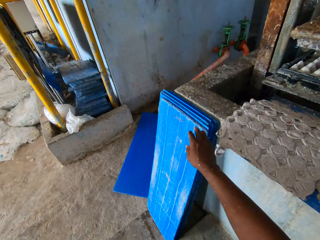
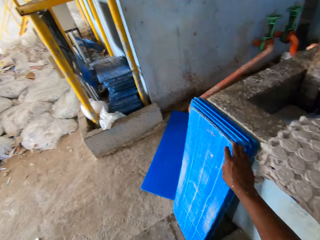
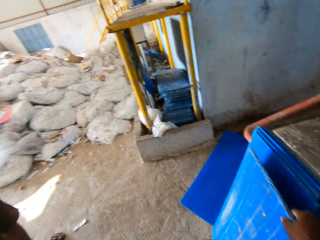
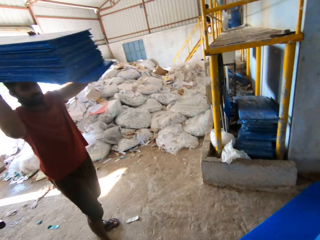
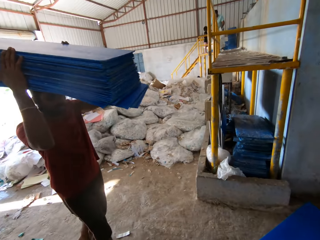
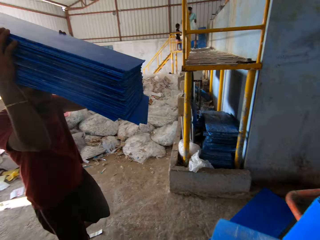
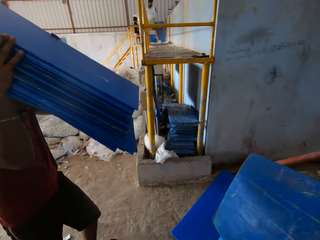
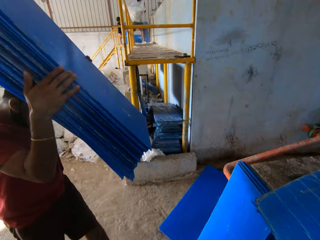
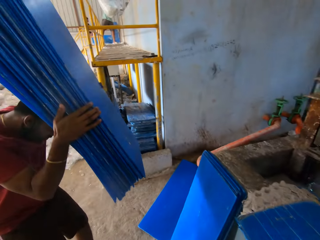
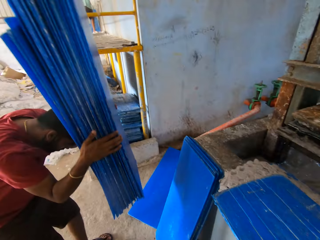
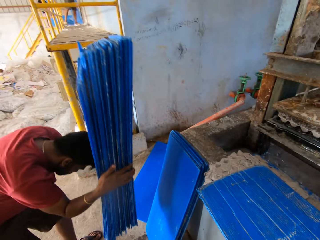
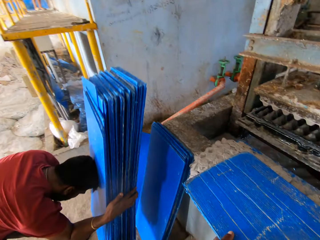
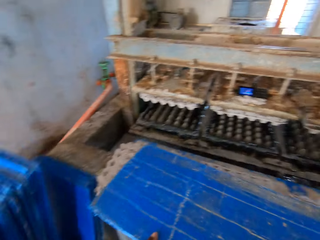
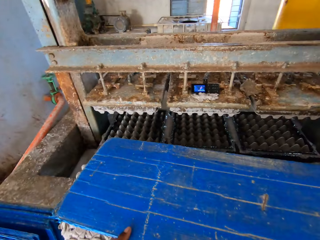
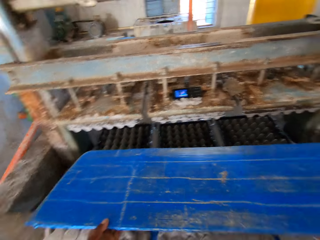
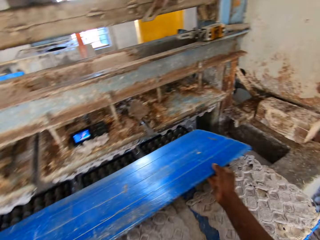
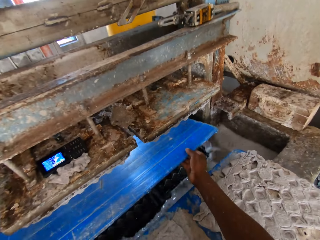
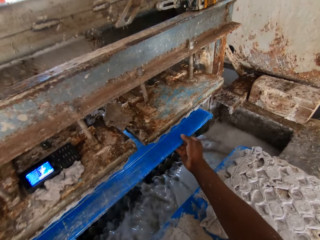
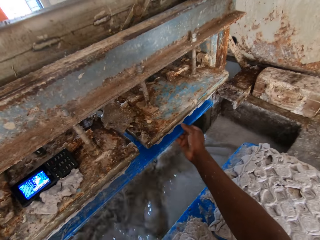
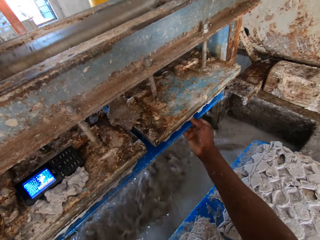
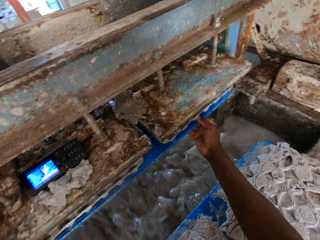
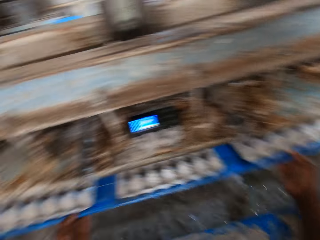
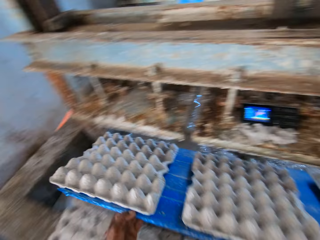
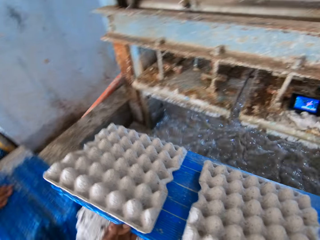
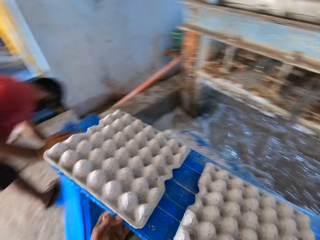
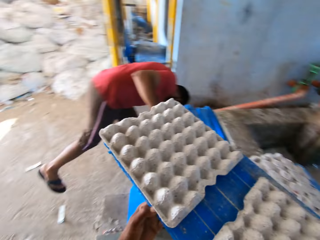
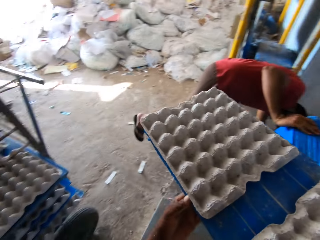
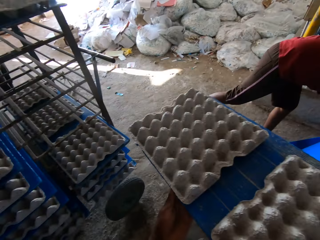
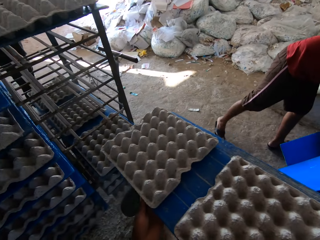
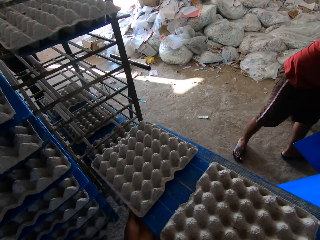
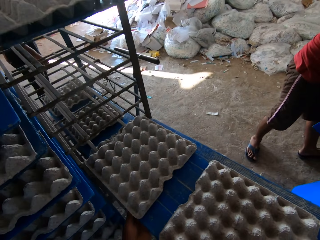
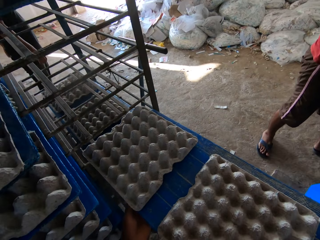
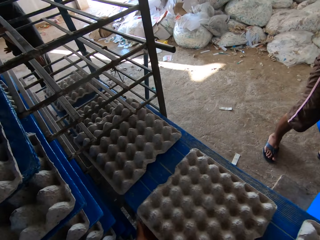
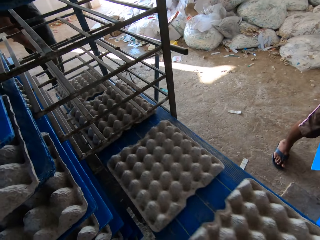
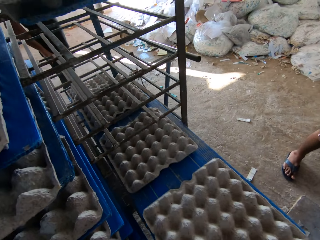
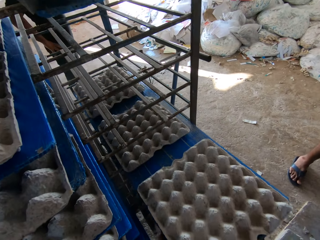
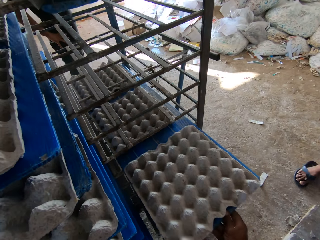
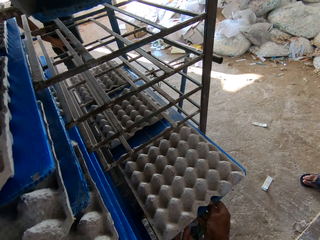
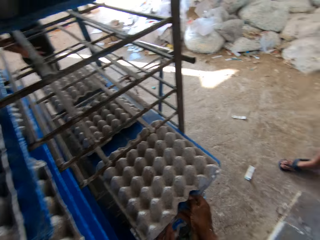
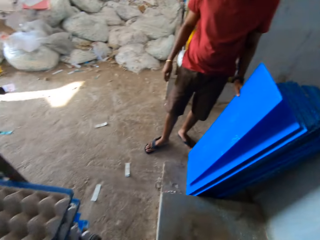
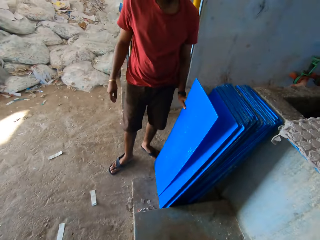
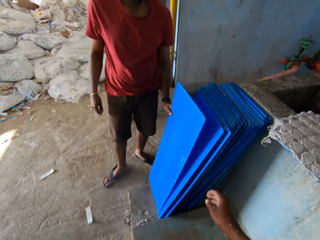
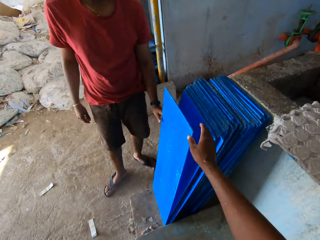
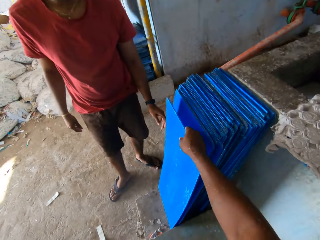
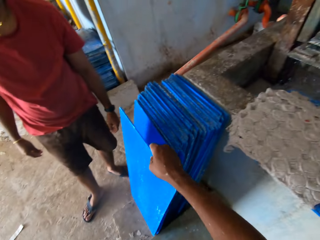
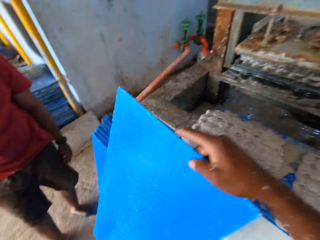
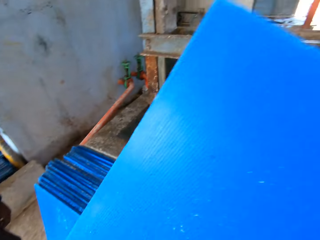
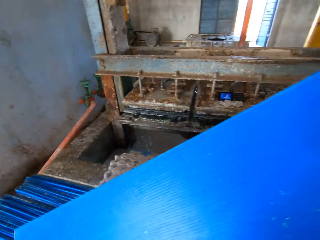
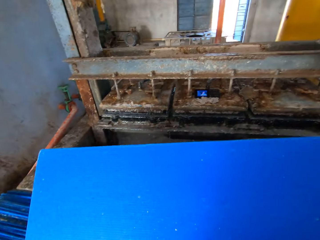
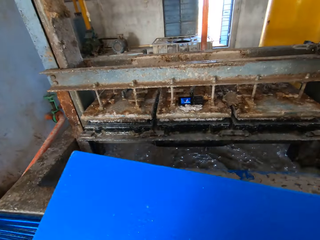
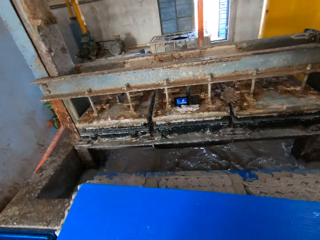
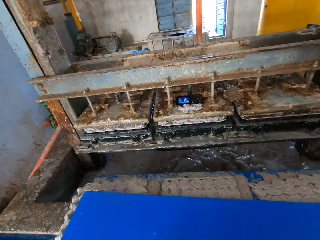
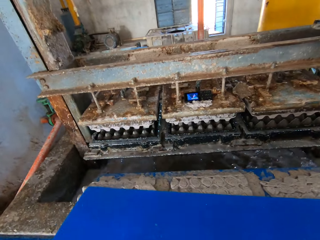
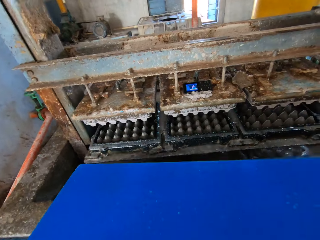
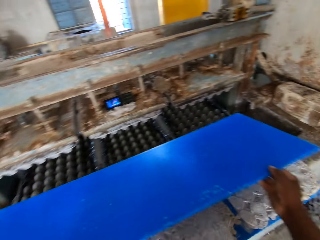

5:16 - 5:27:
The camera wearer picks a tray from the floor with his right hand. A man walks with a stack of trays on his head. The man places the trays on the floor with his hands. The camera wearer places the tray into the egg tray making machine with both hands. He takes the tray from the egg tray making machine with both hands. He places the tray on a rack with both hands. He picks a tray from the floor with his right hand.

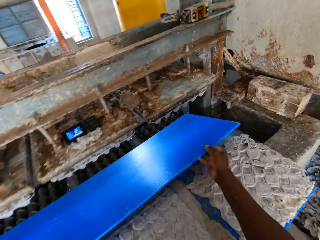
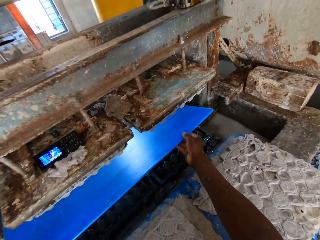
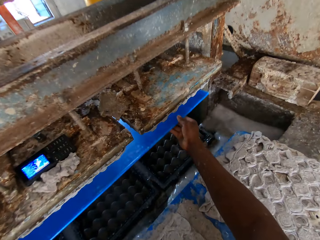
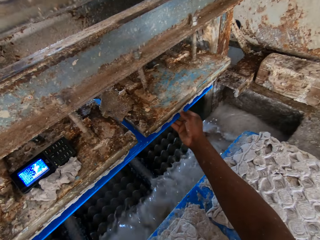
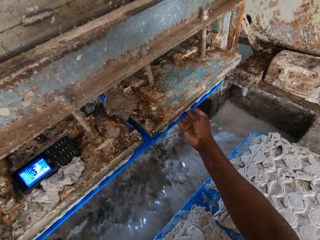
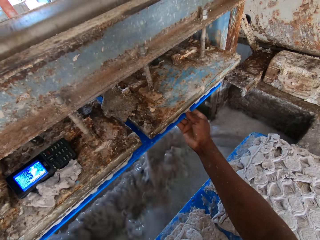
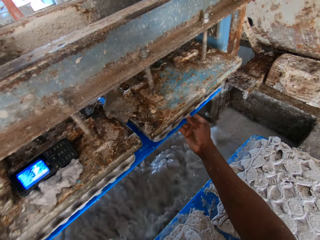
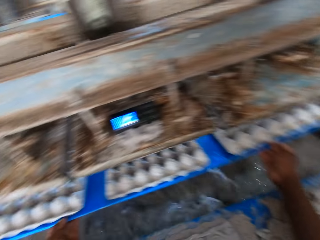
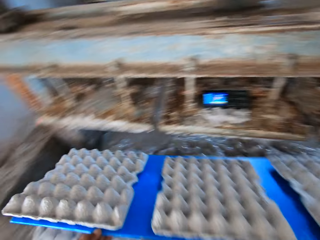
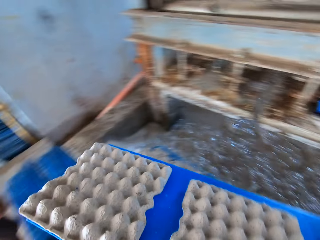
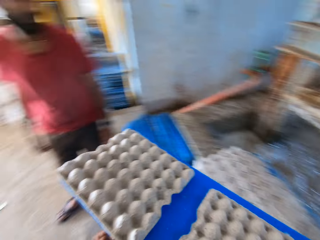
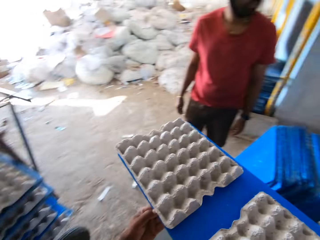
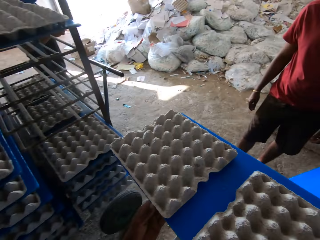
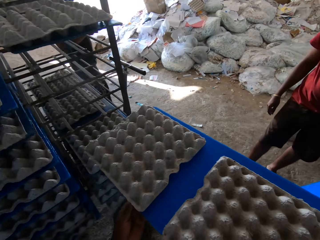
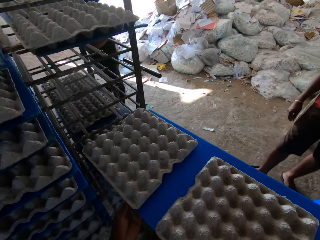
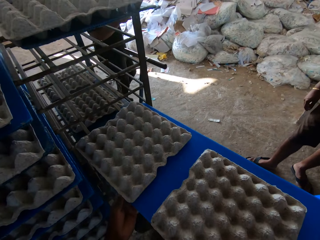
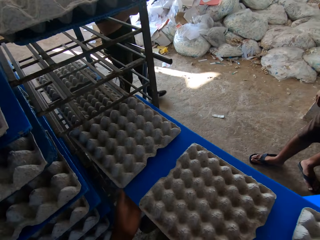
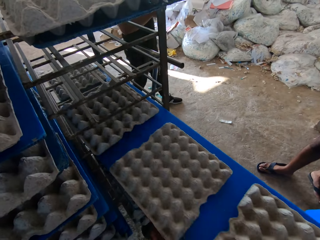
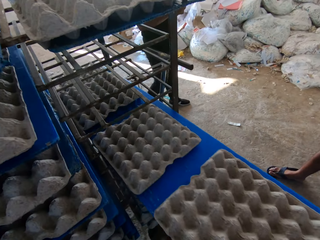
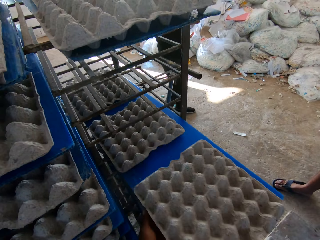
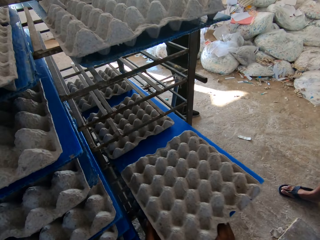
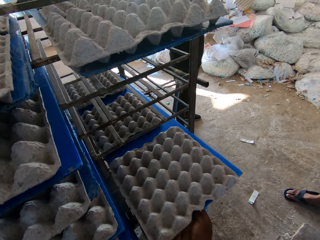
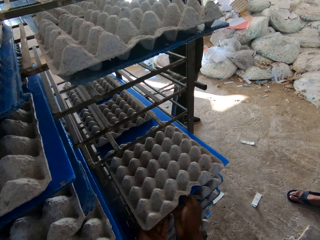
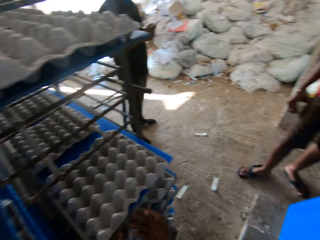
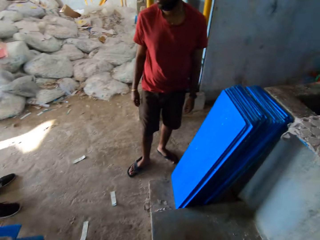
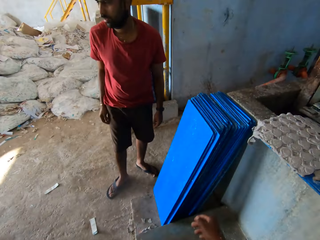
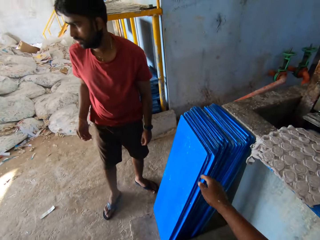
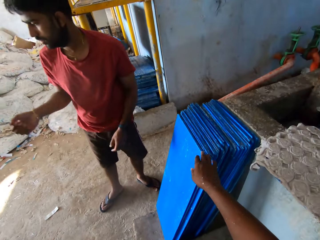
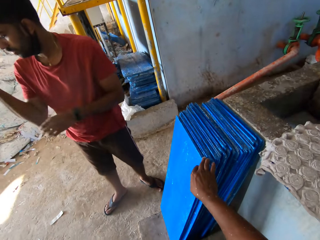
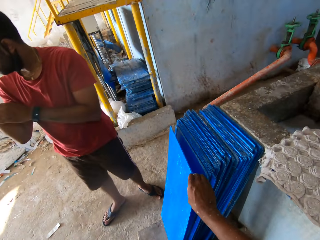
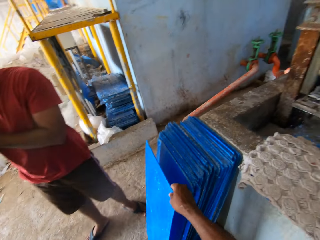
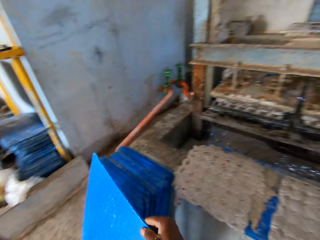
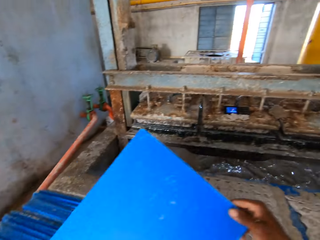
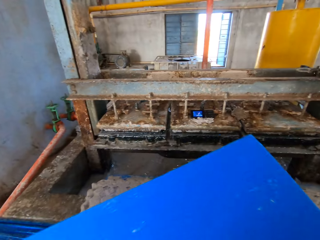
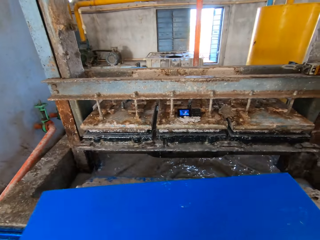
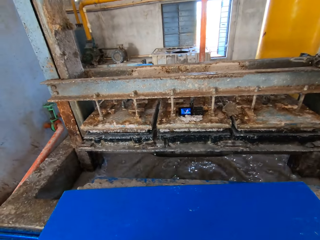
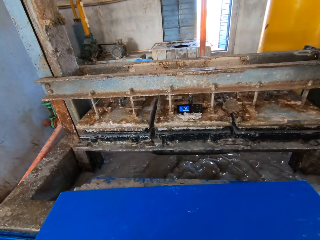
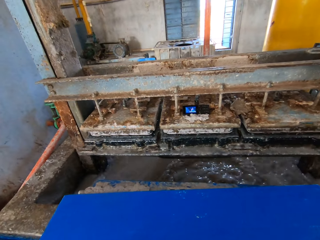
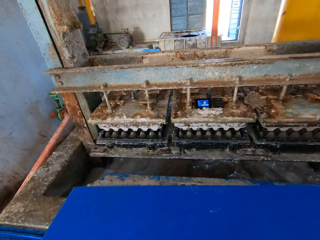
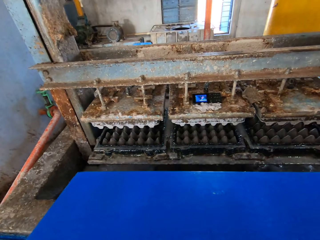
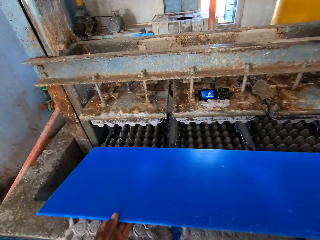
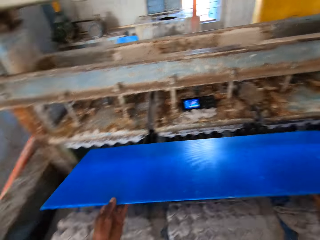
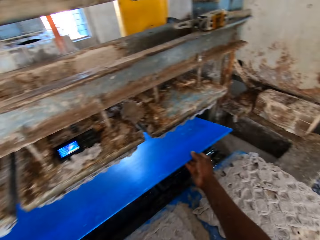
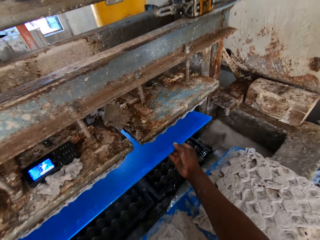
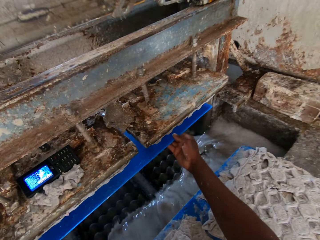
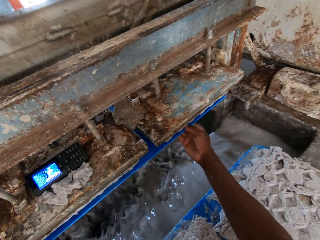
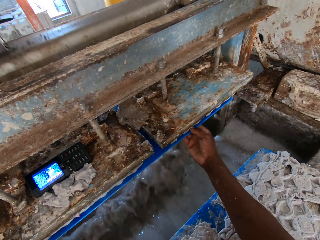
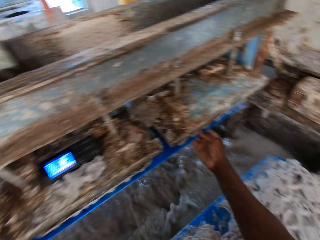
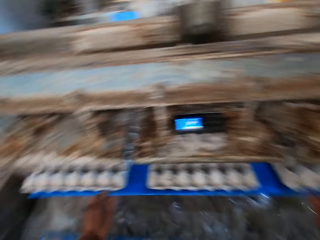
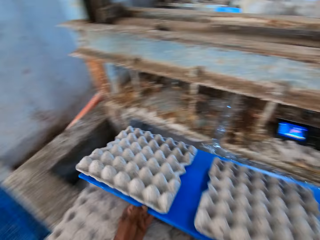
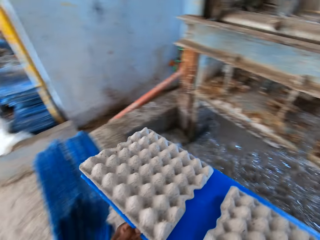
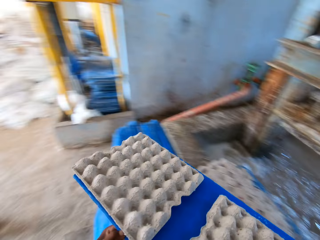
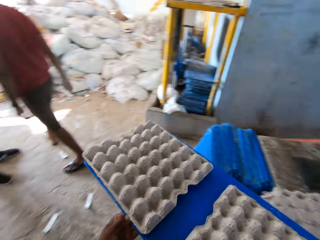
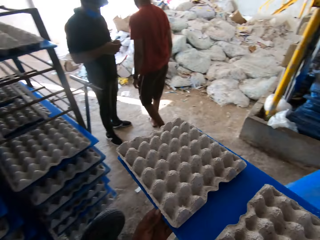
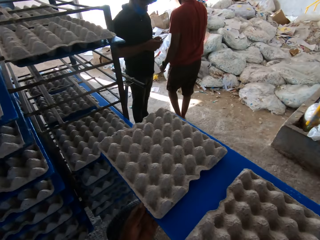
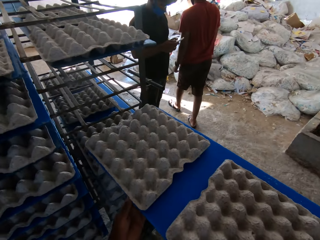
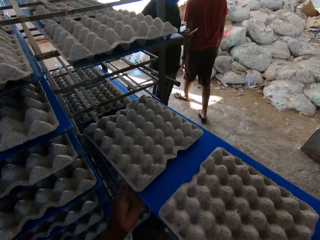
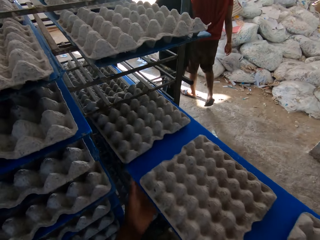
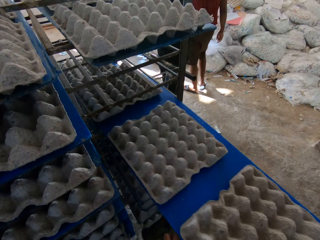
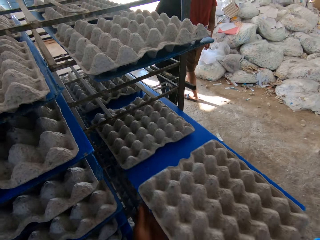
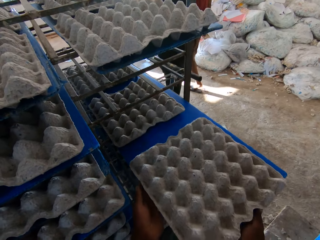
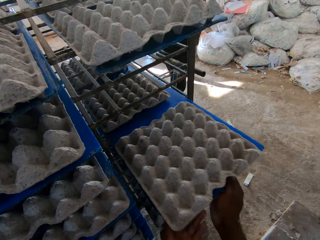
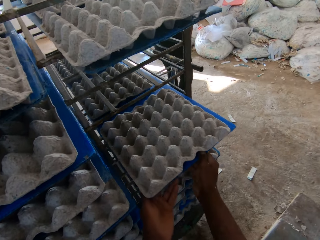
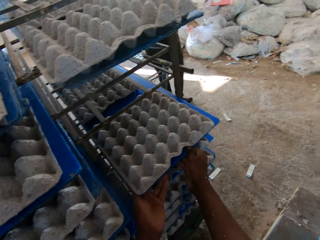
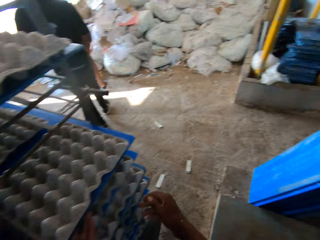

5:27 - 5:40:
The camera wearer places the tray into the egg tray making machine with both hands. He takes the tray from the egg tray making machine with both hands. He places the tray on a rack with both hands. He picks a tray from the floor with his right hand. He places the tray into the egg tray making machine with both hands. He takes the tray from the egg tray making machine with both hands. A man operates a phone with his right hand. The camera wearer places the tray on the rack with both hands.
